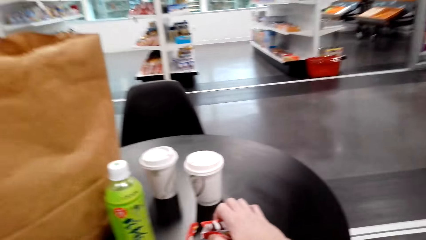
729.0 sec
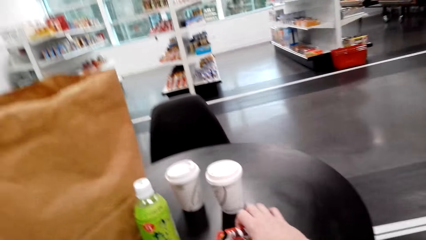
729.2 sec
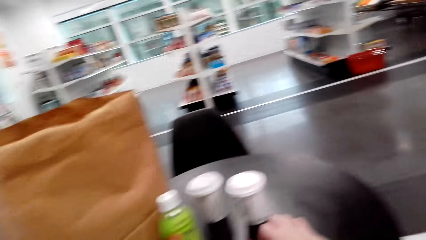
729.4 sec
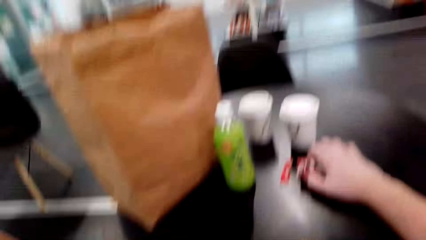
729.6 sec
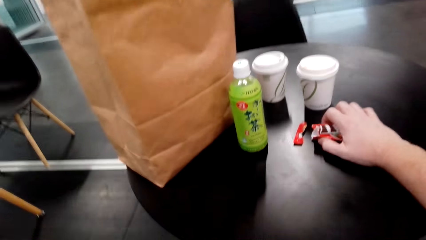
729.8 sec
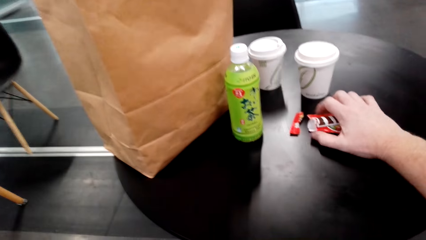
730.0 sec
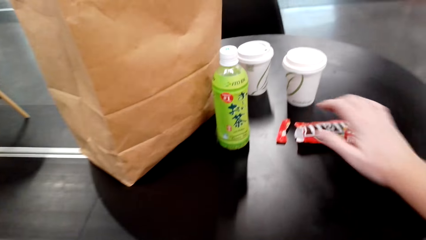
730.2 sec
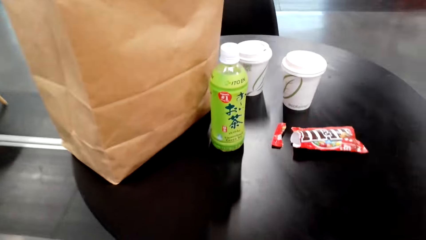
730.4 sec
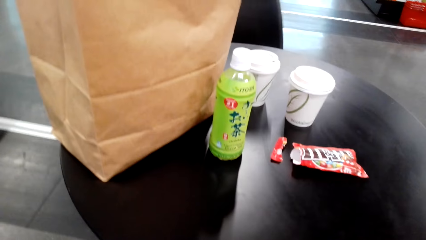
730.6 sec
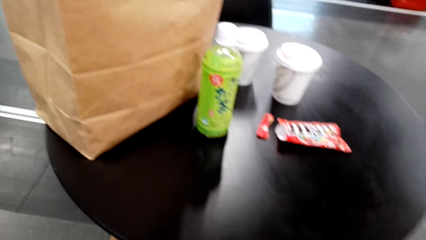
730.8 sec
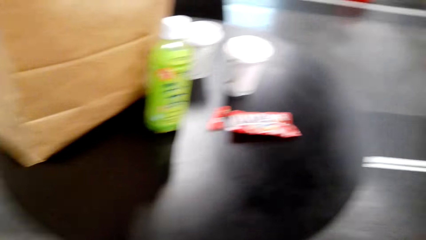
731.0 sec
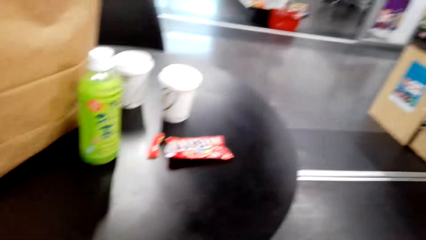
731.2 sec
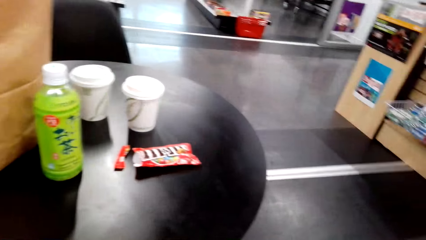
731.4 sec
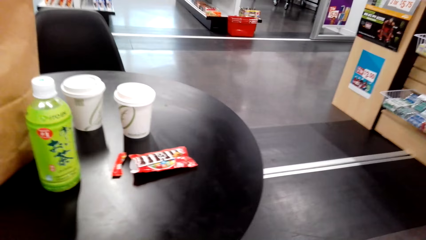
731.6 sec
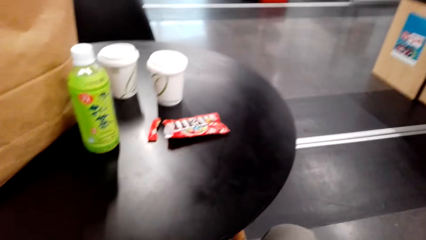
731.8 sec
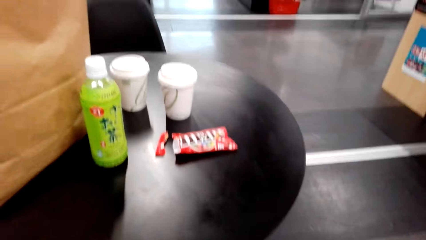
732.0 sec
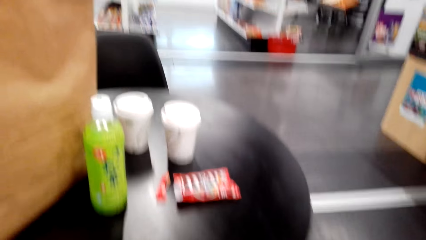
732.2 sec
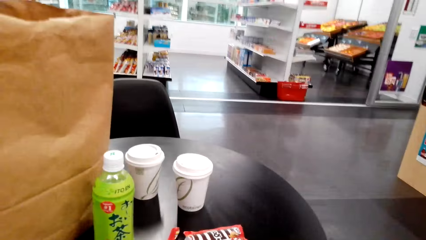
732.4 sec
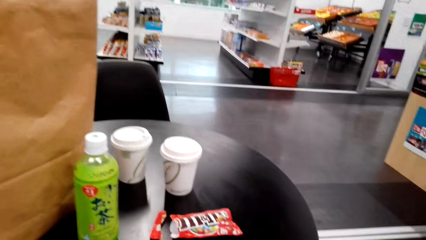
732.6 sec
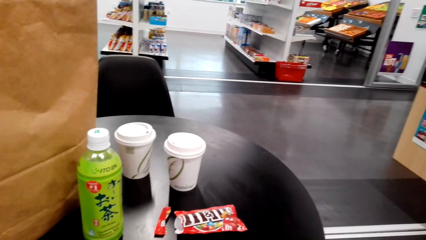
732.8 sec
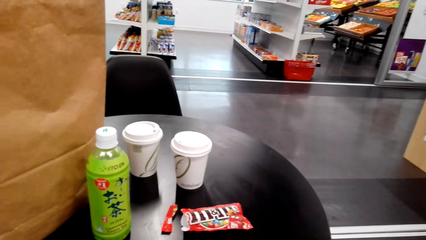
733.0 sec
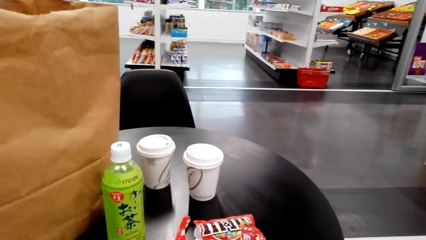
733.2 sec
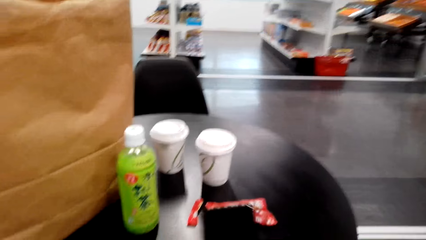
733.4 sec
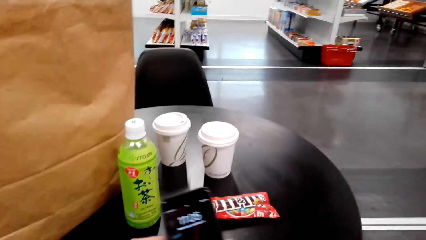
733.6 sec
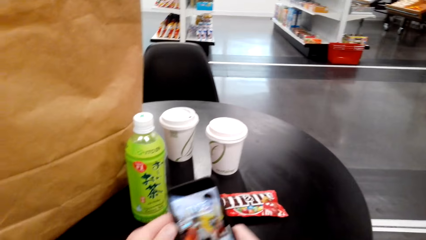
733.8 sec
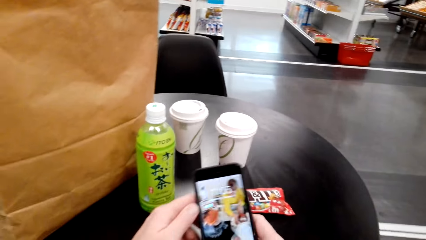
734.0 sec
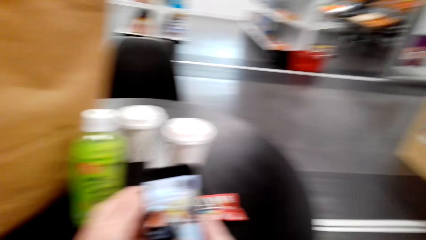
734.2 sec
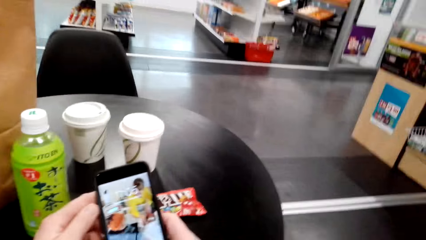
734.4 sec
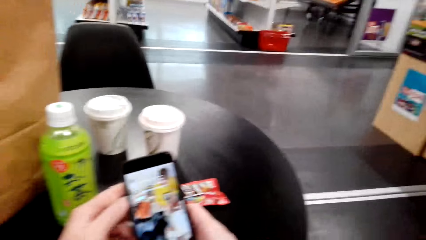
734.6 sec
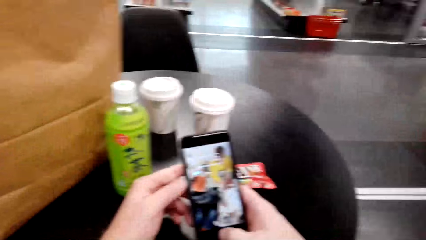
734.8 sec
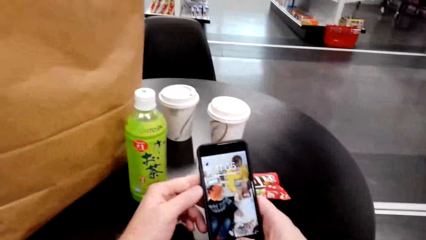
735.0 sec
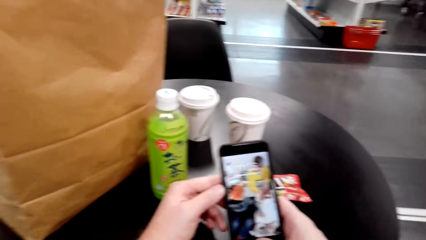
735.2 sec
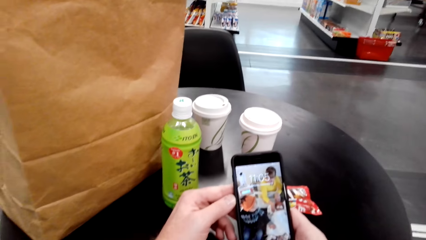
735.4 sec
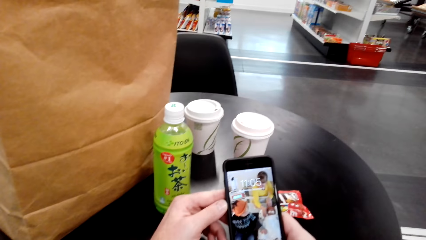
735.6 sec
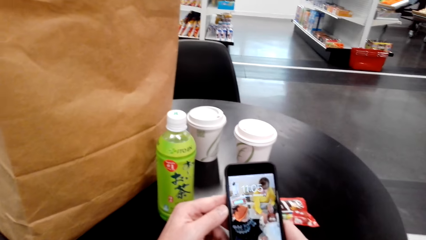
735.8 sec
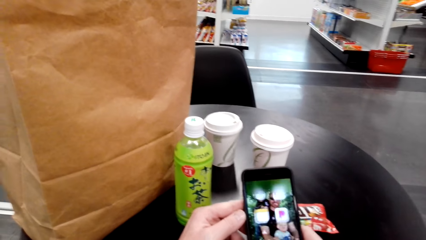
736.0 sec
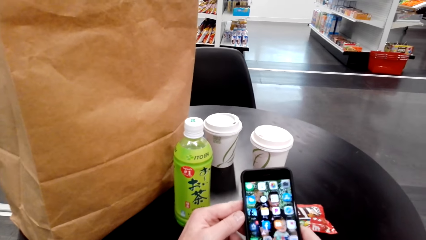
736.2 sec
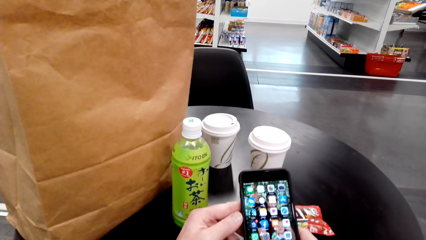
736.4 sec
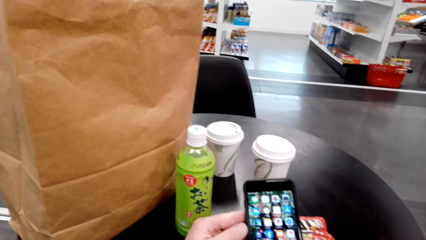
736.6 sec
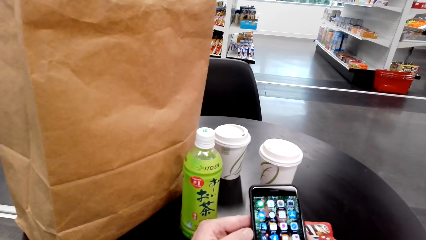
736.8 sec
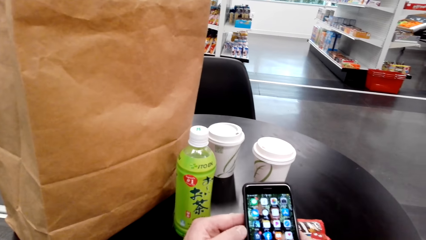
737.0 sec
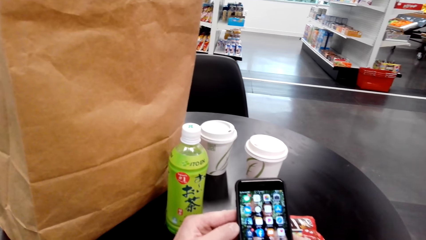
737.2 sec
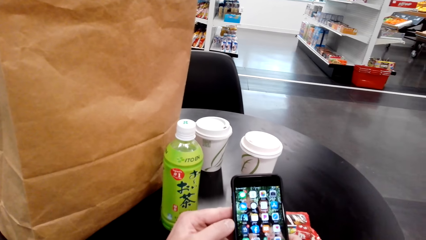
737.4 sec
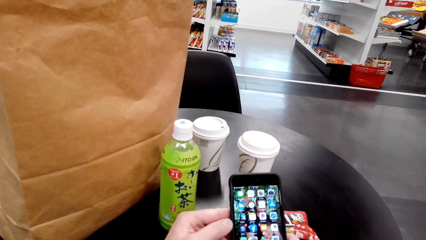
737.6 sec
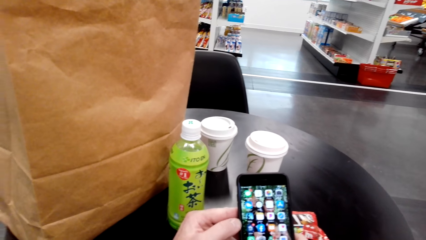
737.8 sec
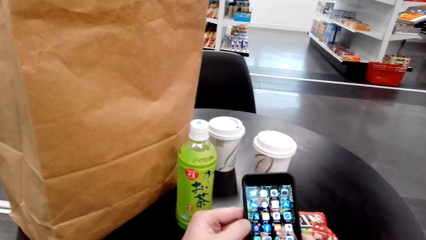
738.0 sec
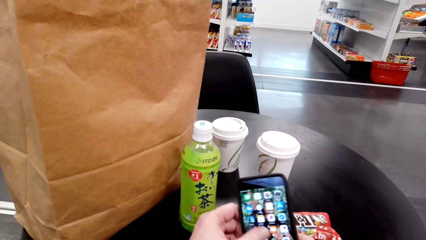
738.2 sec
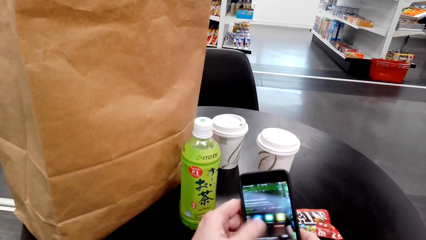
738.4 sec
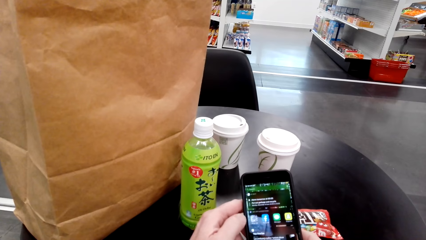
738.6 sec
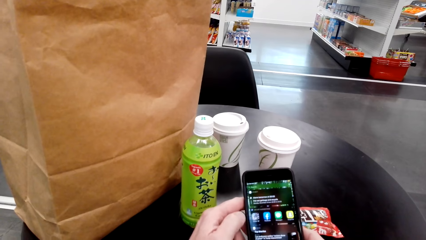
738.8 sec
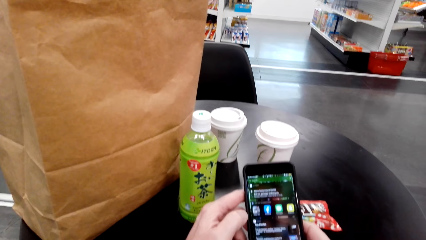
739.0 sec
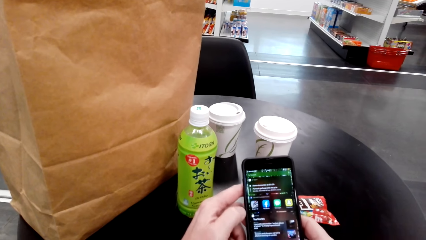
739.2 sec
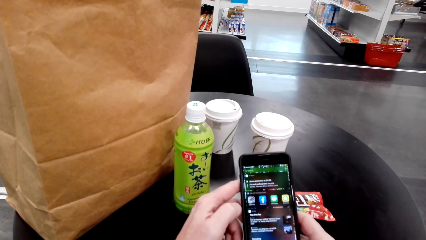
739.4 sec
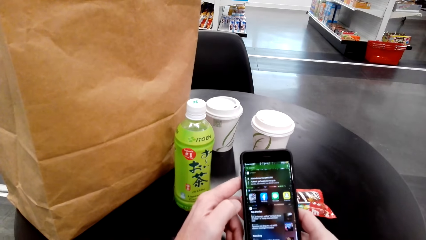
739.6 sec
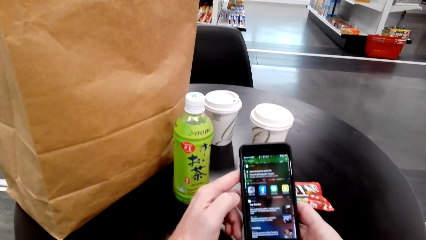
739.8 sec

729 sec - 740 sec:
The camera wearer places the packet of candies on the table. He checks his phone.

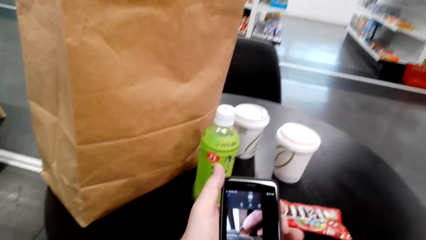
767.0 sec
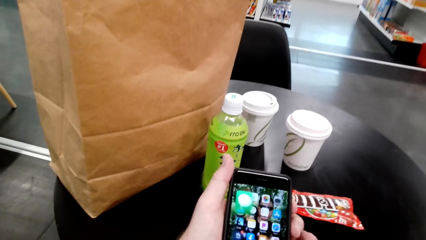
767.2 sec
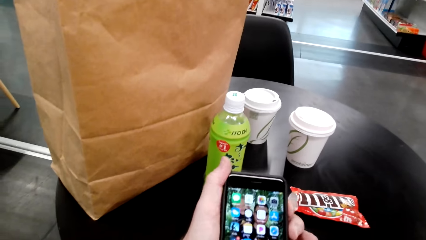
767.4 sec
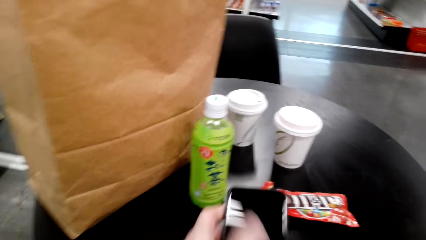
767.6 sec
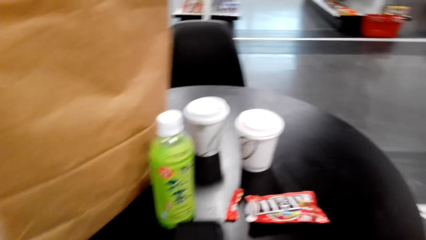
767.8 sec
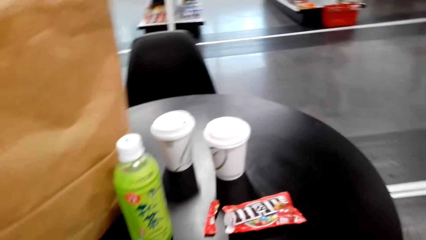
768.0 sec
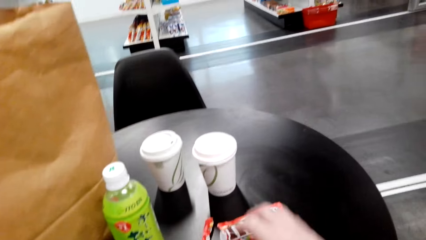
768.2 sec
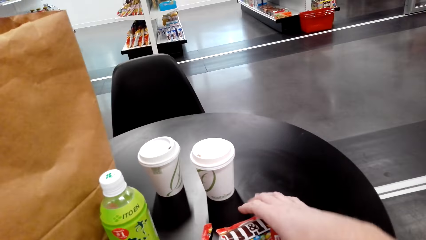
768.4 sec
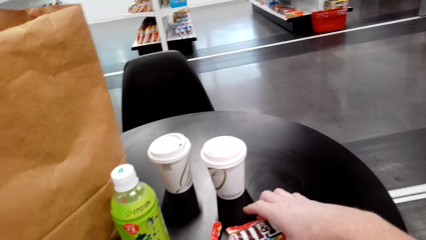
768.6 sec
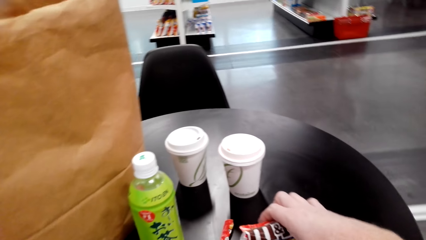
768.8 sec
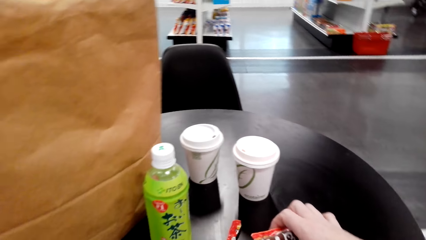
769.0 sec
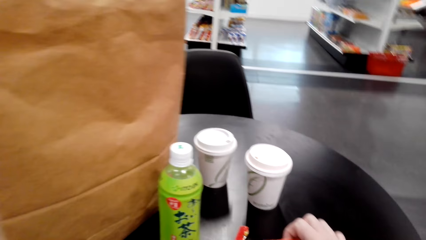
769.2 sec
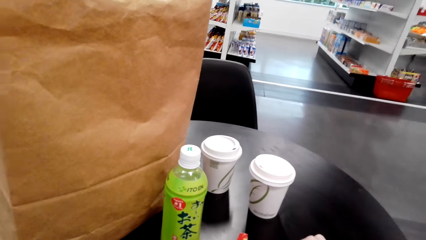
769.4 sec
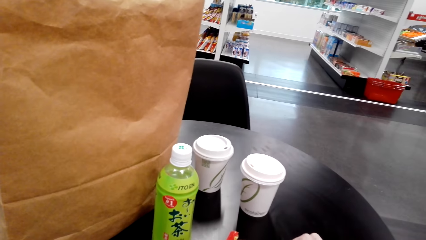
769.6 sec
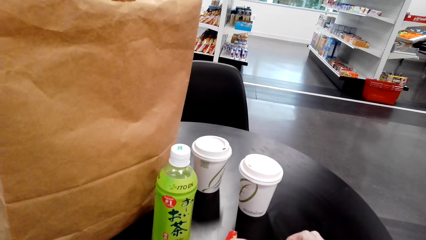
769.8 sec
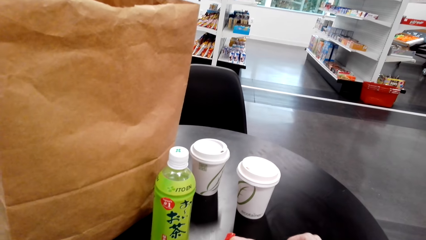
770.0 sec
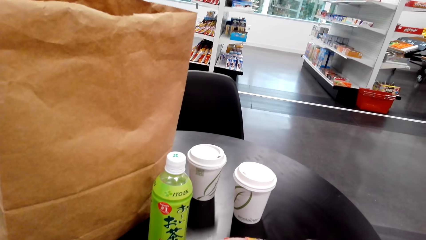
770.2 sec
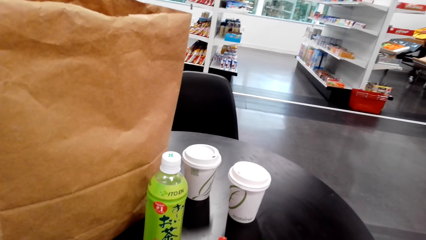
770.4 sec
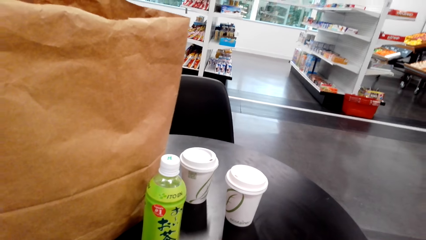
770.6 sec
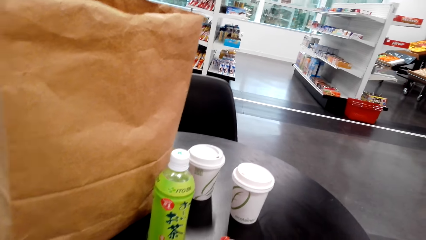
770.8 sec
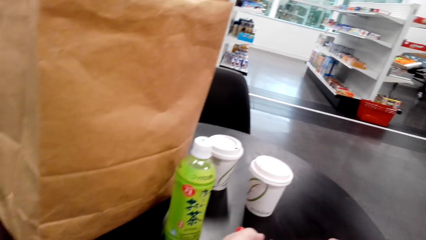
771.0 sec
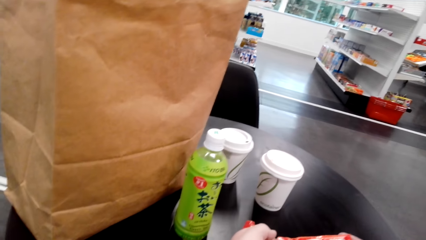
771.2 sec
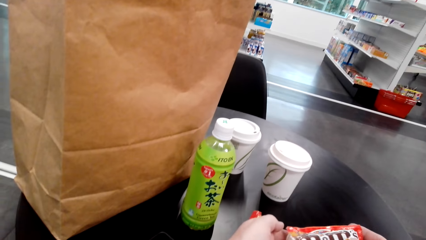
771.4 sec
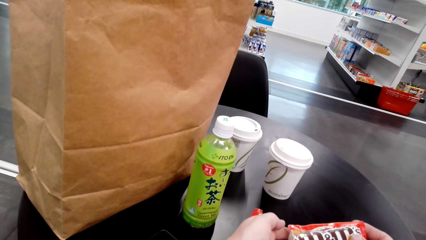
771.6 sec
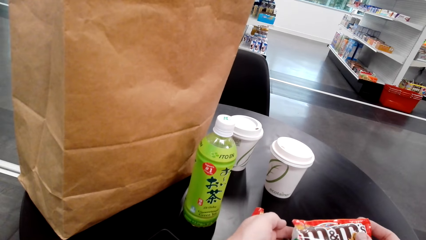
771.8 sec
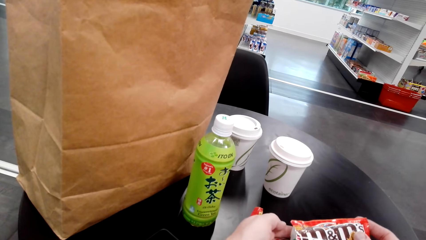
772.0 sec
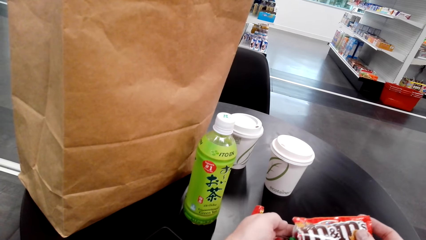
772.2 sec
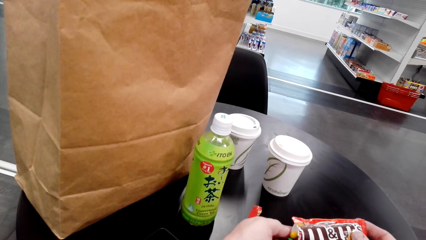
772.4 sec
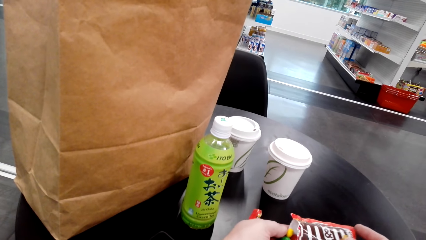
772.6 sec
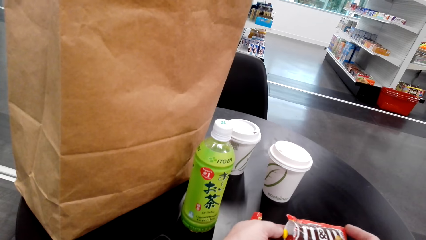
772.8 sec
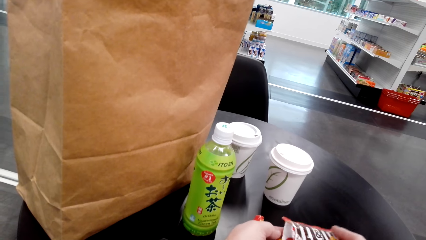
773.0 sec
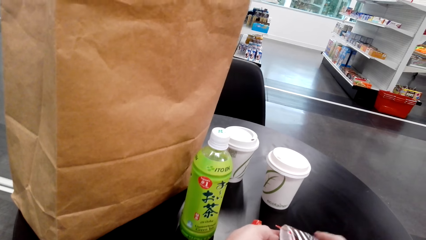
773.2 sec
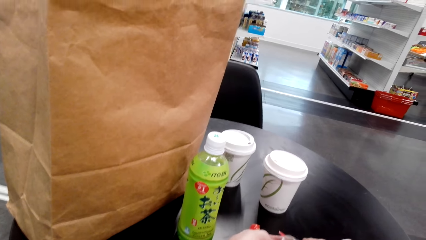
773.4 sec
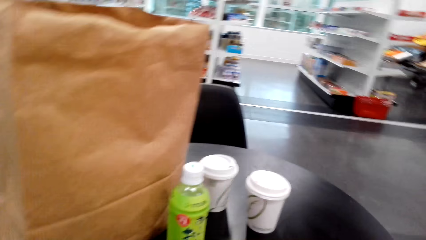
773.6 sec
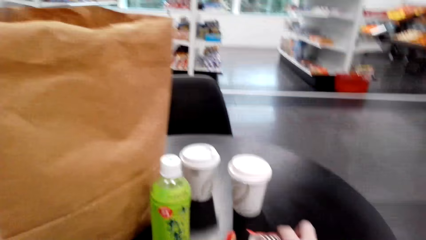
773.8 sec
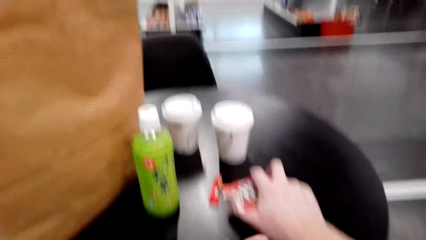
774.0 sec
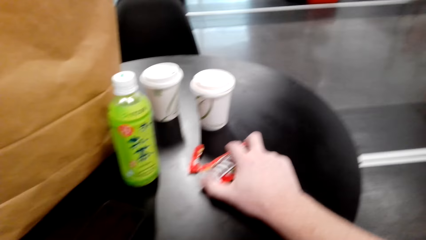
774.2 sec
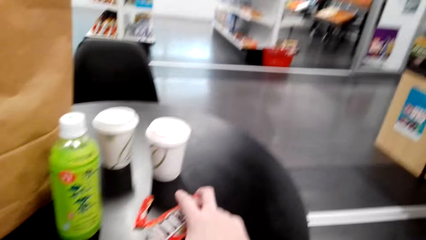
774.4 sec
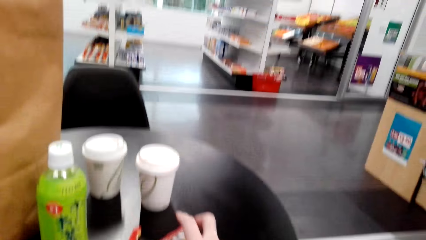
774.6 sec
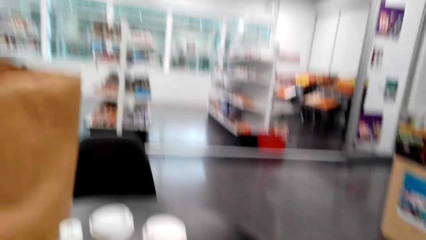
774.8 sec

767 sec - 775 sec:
The camera wearer picks the packet of candies on the table. He puts candies in his hand.
